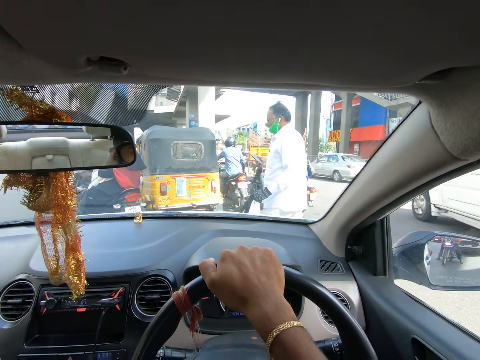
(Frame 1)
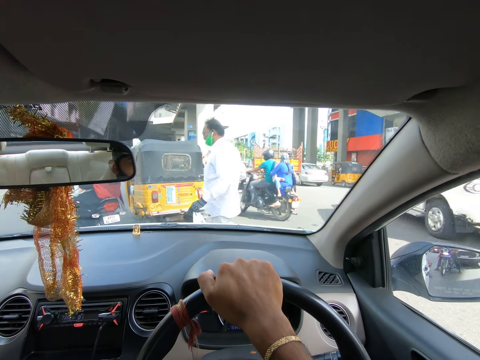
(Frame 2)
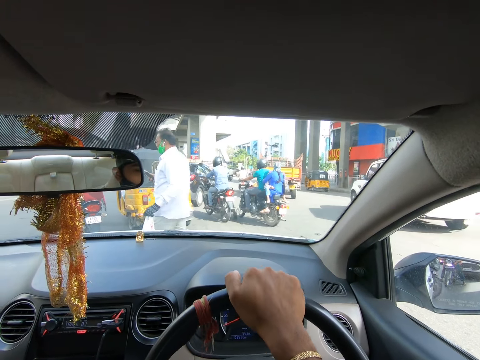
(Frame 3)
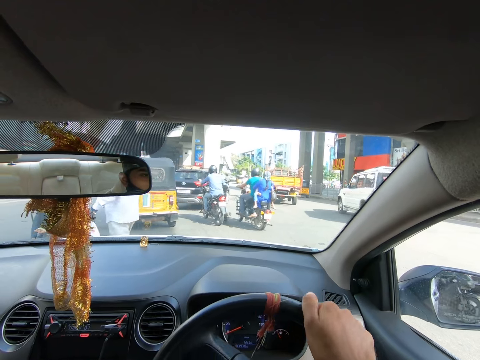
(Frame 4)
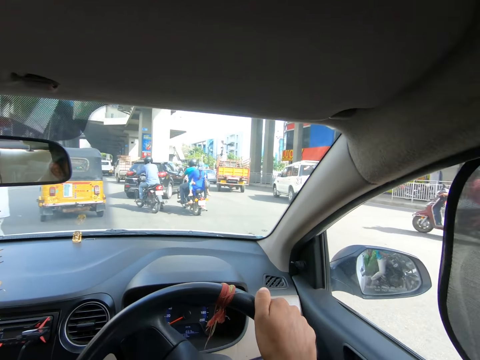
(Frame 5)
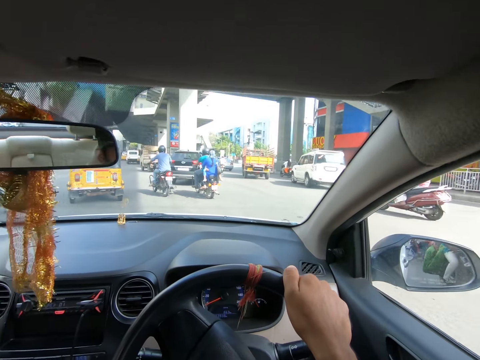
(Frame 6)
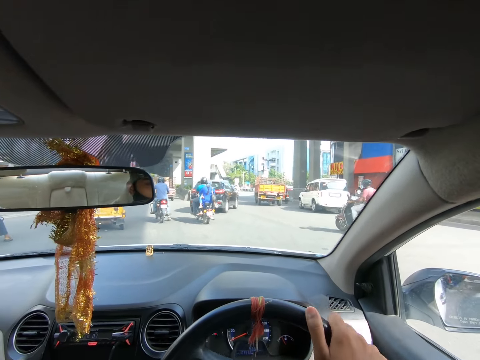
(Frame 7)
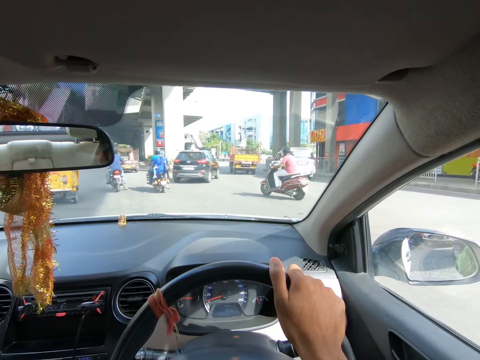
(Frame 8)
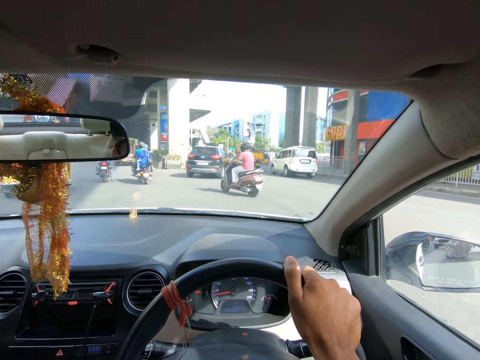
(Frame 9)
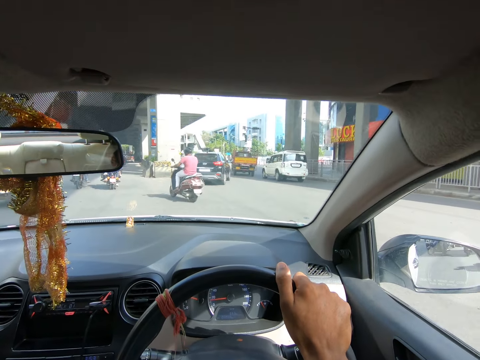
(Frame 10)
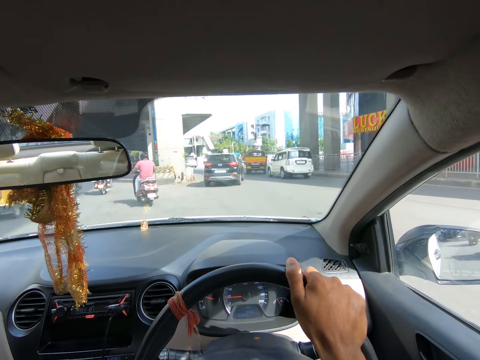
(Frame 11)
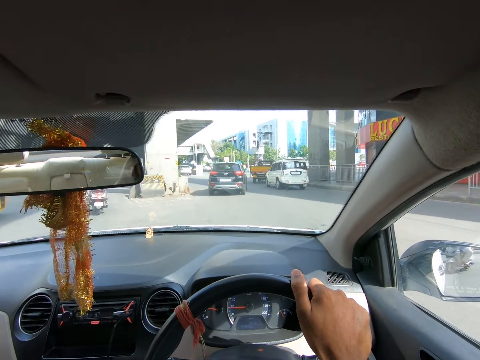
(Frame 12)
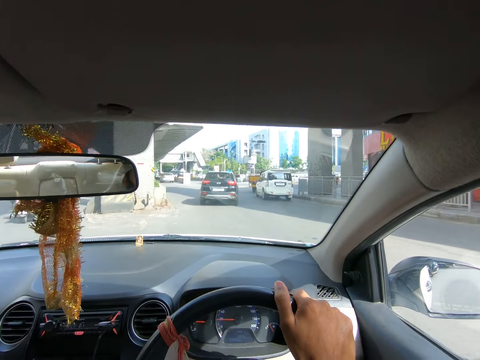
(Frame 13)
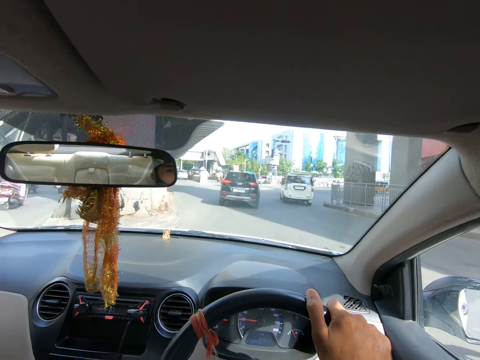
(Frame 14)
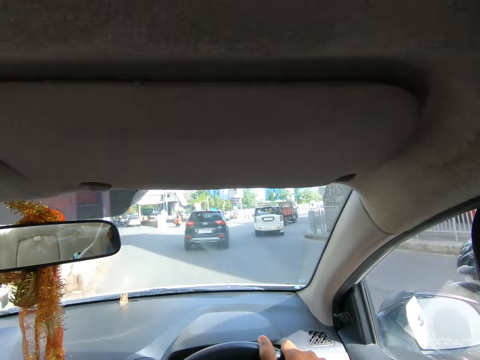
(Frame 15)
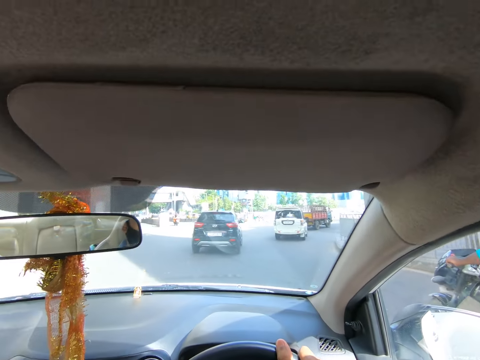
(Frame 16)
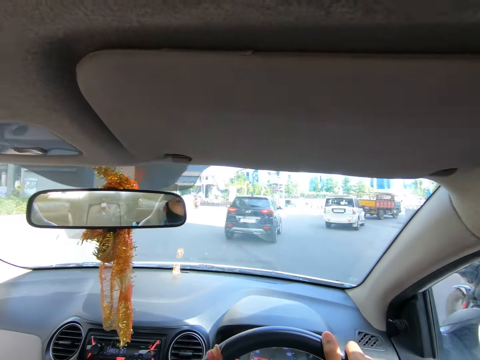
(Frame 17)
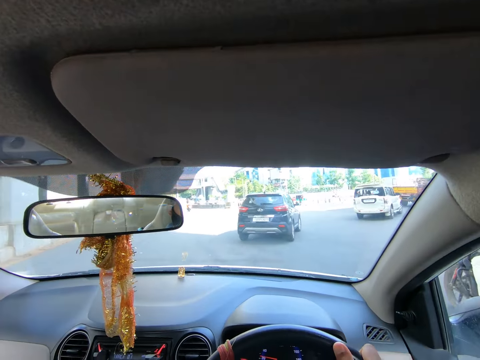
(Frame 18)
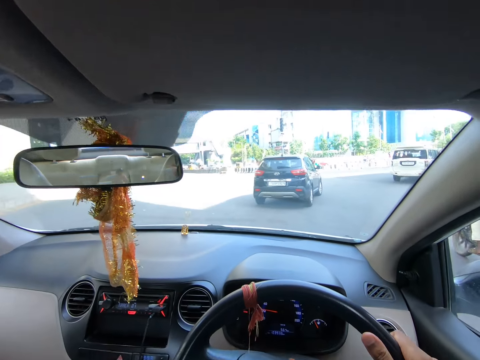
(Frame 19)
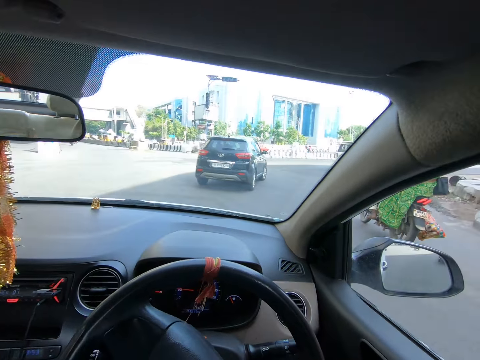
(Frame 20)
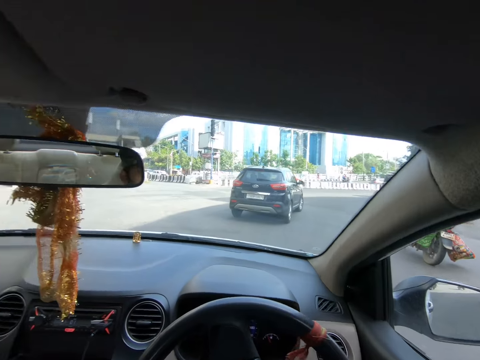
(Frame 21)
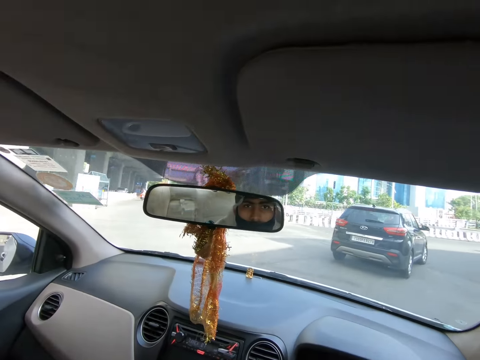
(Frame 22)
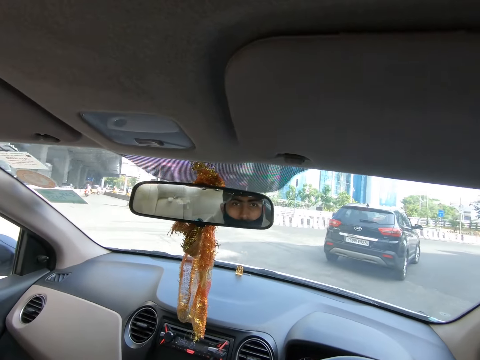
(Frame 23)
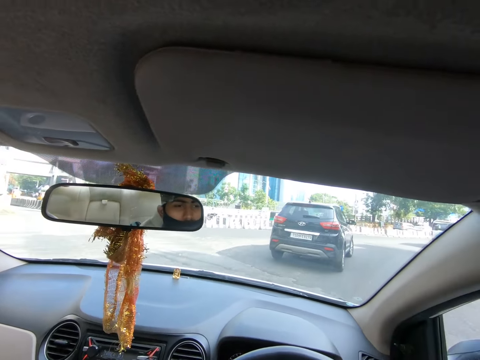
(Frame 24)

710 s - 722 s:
A motorcycle rides past the camera wearer. A motorcycle rides past the camera wearer.

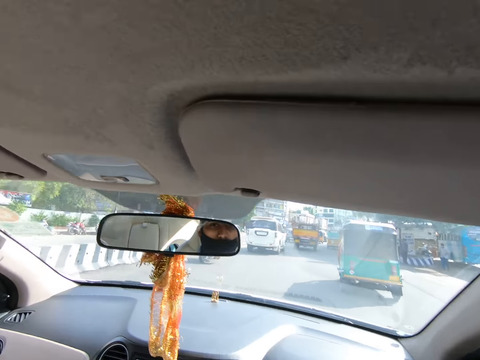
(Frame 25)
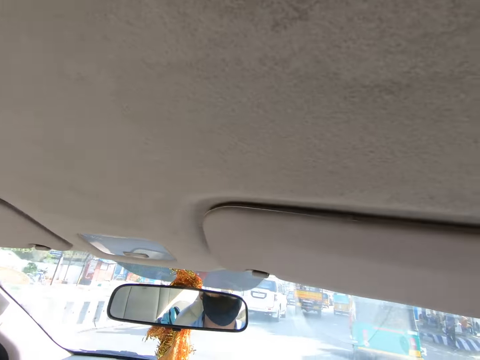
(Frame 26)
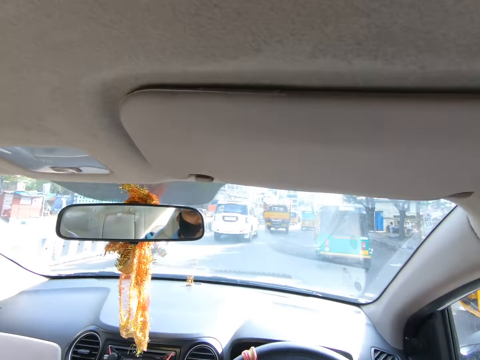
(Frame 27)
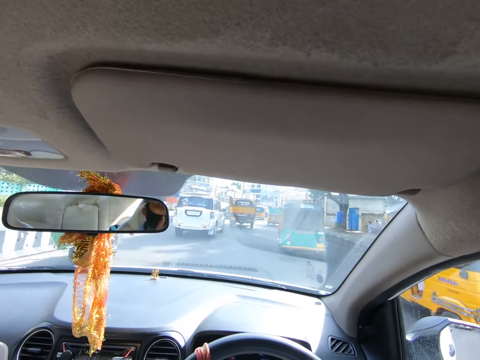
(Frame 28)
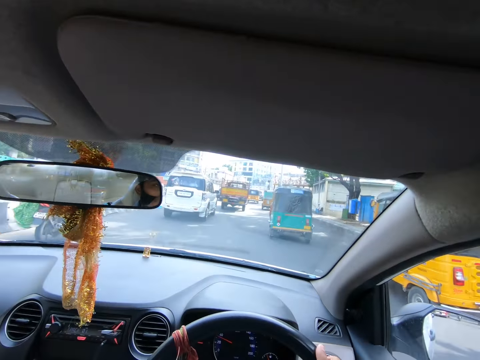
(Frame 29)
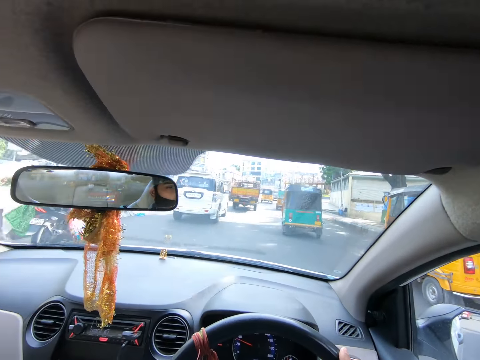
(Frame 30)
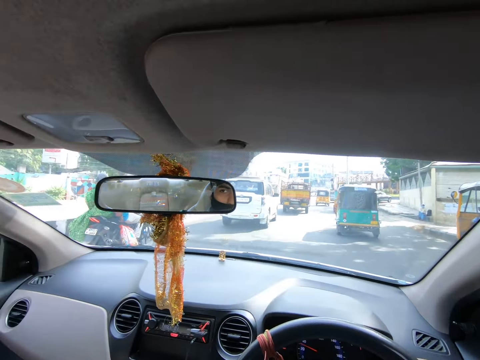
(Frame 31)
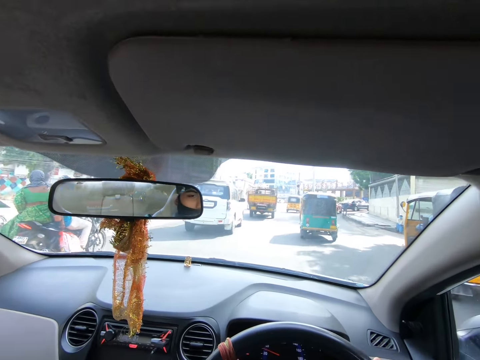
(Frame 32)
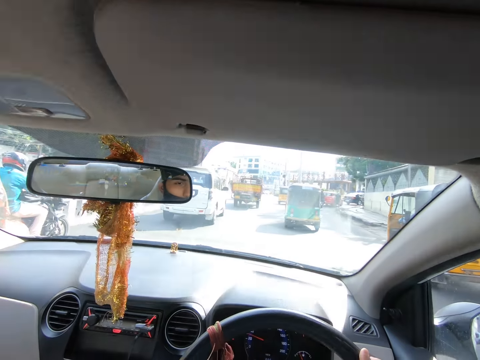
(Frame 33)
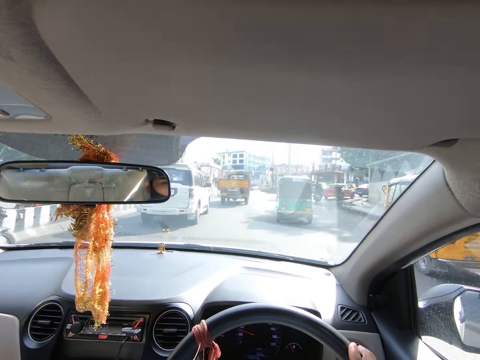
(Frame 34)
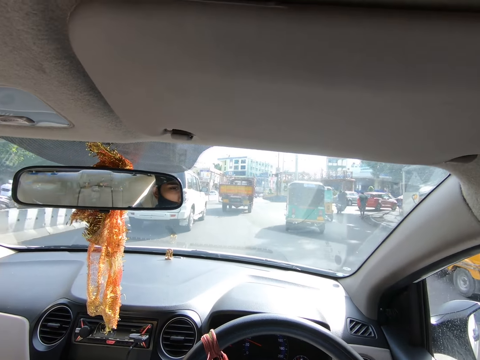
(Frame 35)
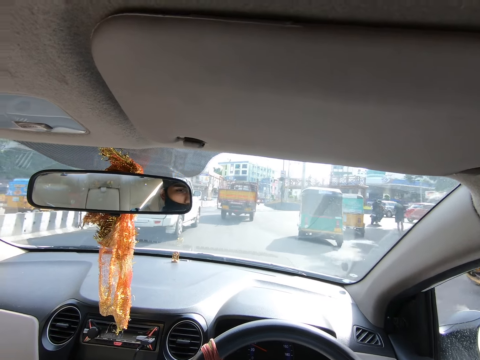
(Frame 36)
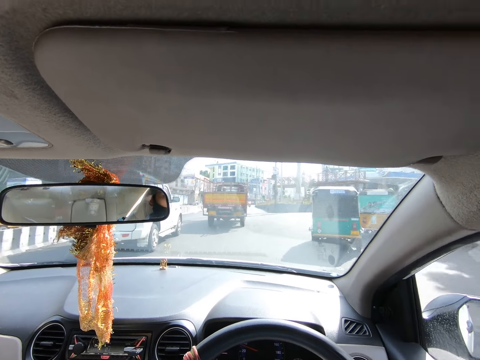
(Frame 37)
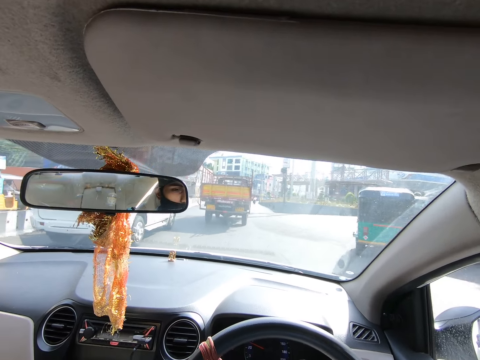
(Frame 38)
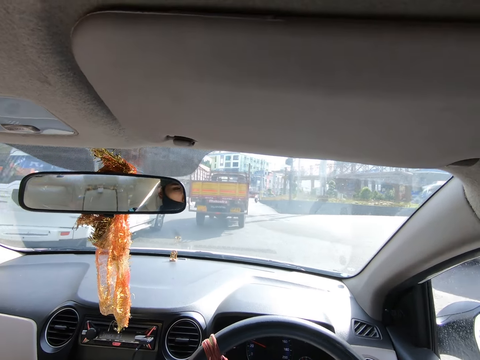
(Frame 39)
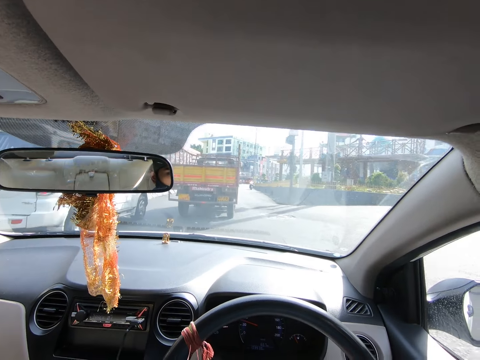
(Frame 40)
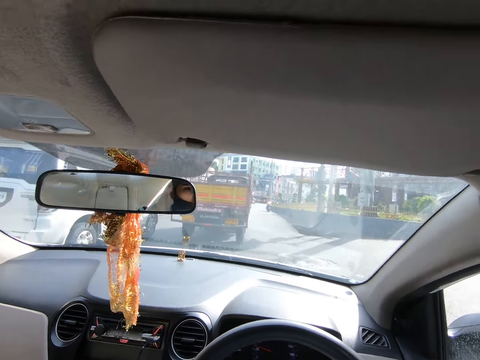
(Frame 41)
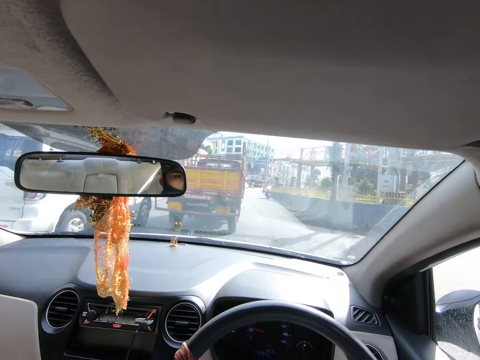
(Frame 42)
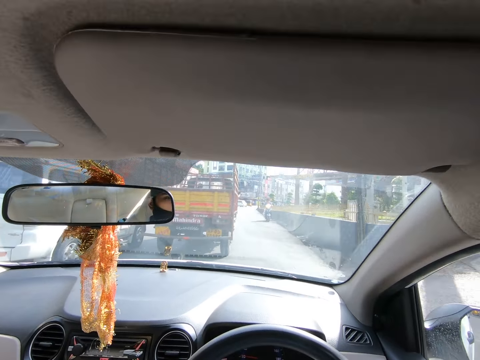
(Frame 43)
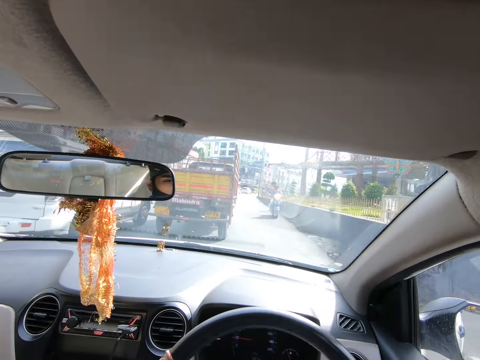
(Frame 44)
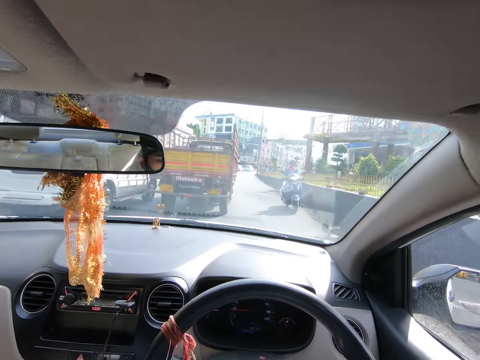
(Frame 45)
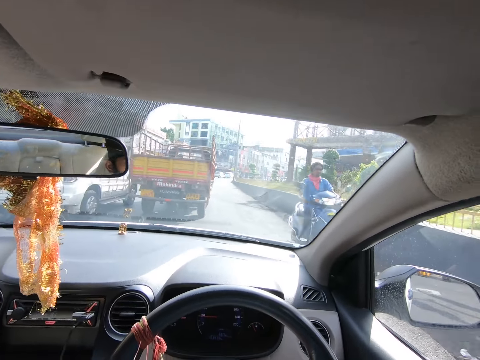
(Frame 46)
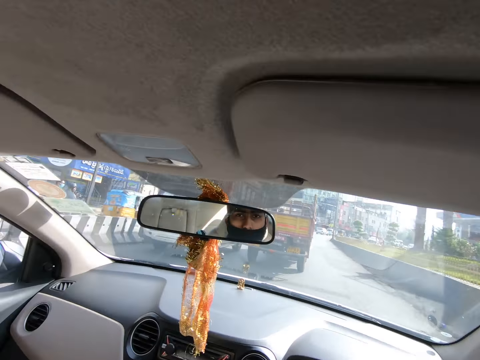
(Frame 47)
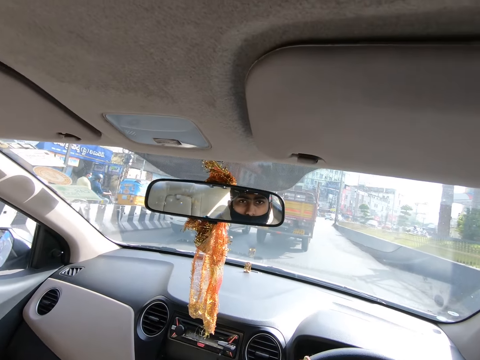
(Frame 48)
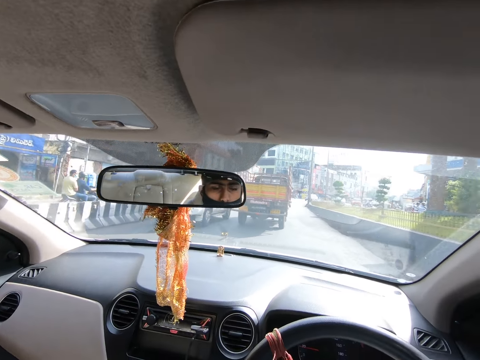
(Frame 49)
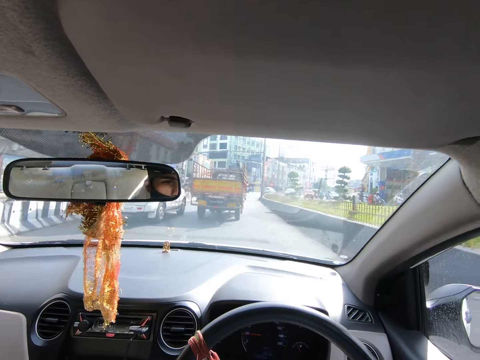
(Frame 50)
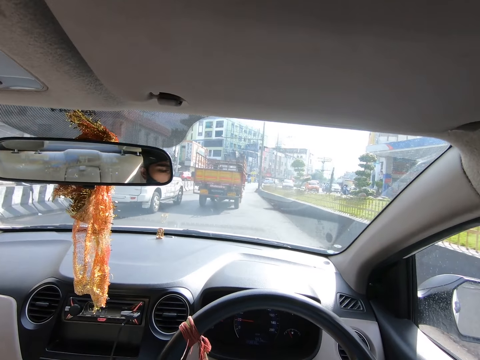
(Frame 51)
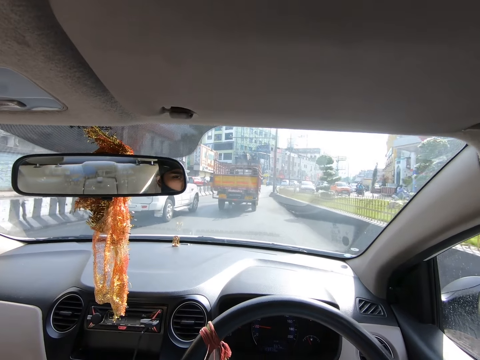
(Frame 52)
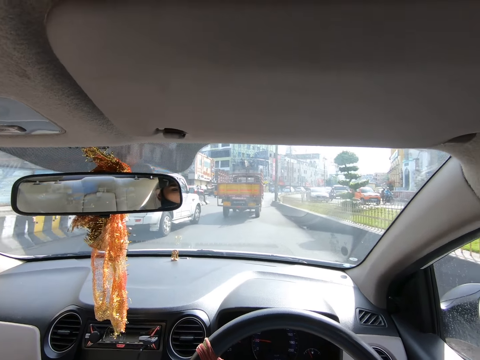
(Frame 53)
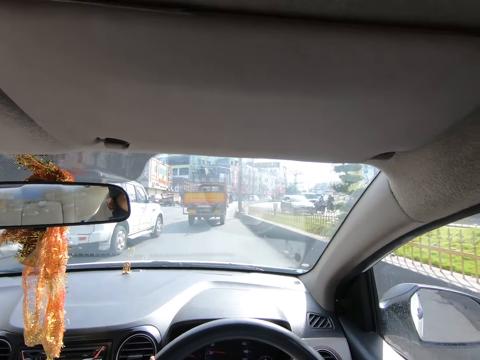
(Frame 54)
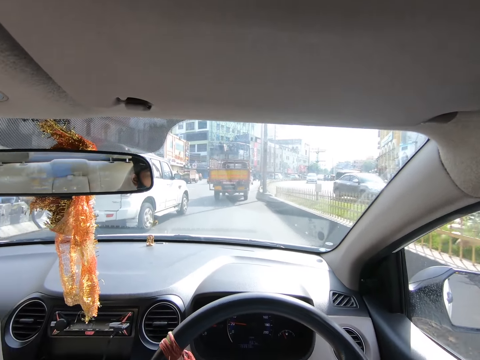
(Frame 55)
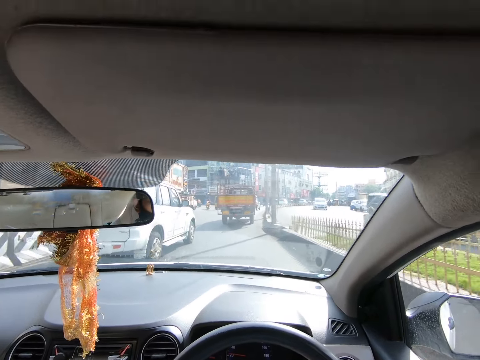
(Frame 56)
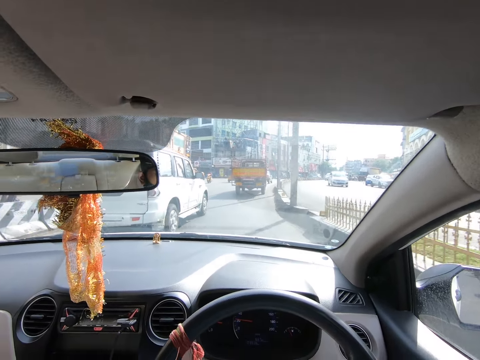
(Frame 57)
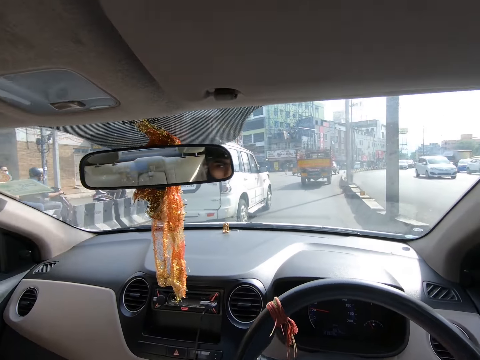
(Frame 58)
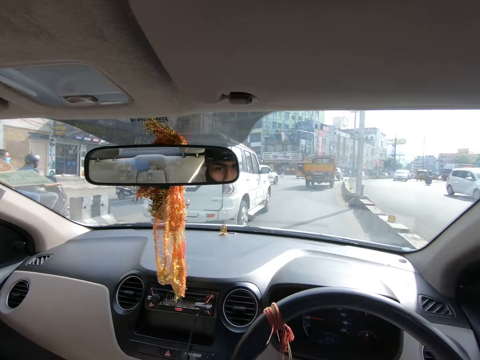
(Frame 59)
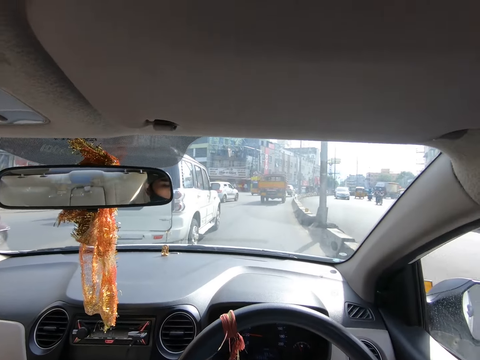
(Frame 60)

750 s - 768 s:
The camera wearer rides past a motorcycle. They ride past a tricycle. A motorcycle rides past the camera wearer. A white car drives past the camera wearer.
